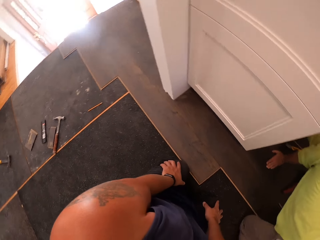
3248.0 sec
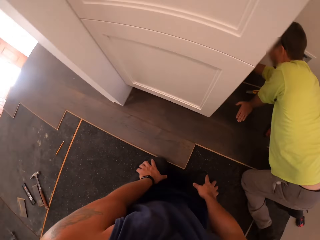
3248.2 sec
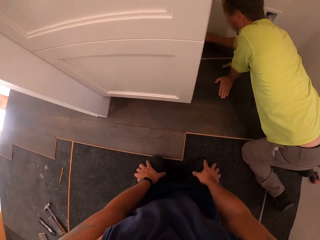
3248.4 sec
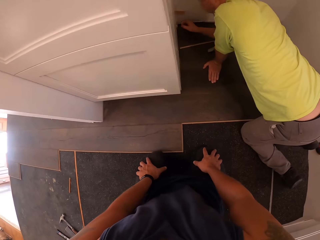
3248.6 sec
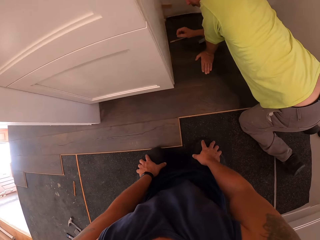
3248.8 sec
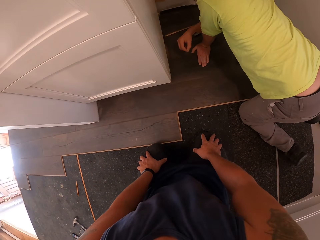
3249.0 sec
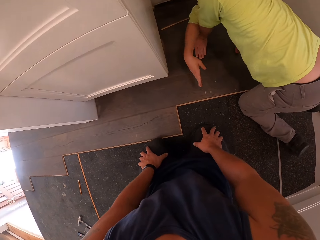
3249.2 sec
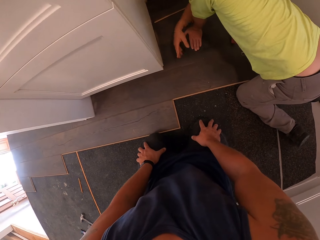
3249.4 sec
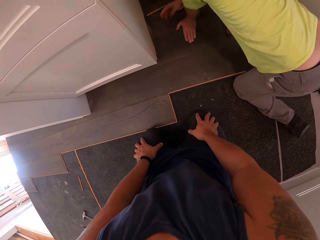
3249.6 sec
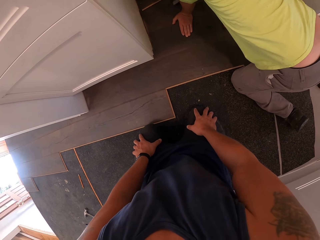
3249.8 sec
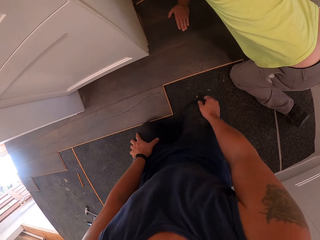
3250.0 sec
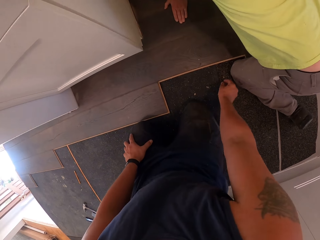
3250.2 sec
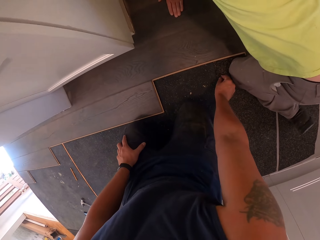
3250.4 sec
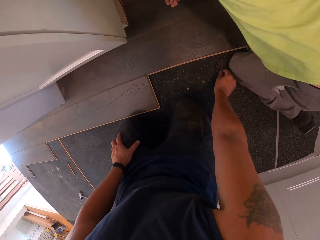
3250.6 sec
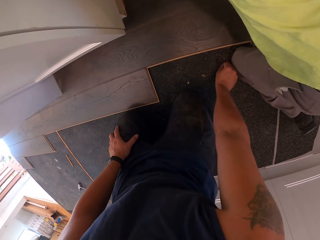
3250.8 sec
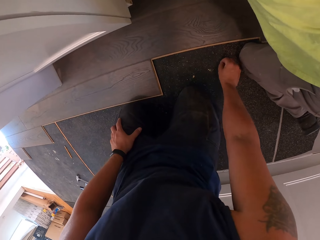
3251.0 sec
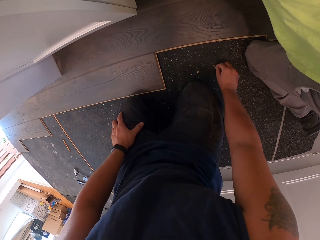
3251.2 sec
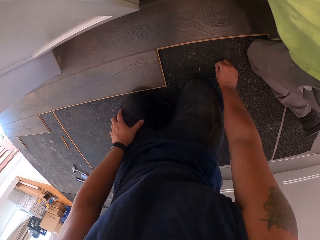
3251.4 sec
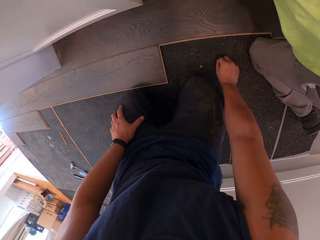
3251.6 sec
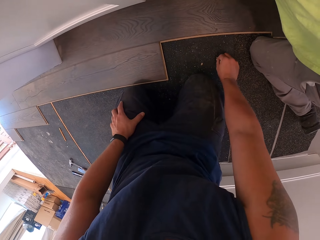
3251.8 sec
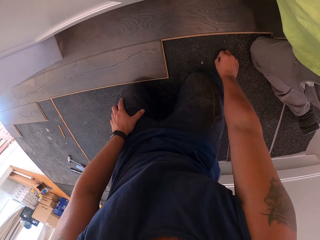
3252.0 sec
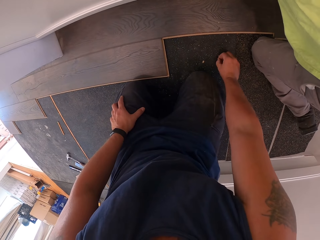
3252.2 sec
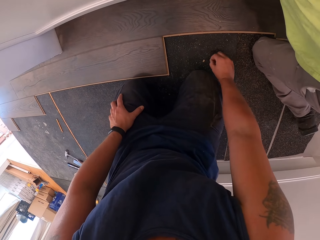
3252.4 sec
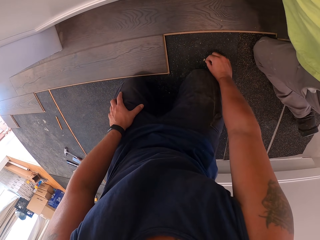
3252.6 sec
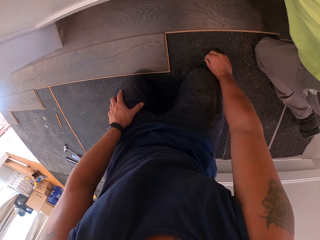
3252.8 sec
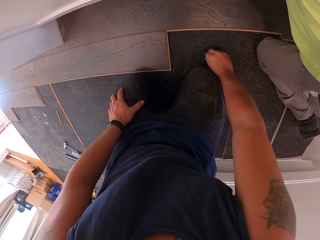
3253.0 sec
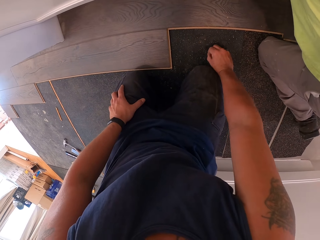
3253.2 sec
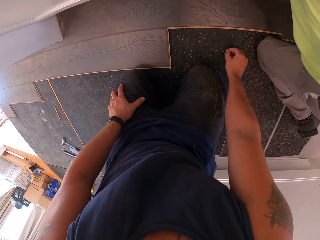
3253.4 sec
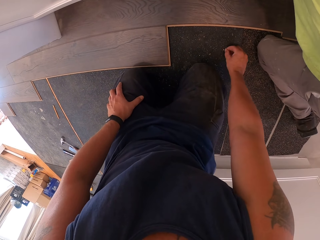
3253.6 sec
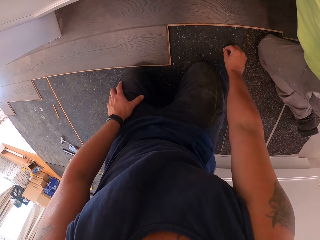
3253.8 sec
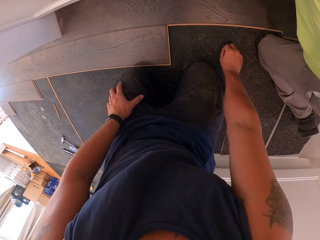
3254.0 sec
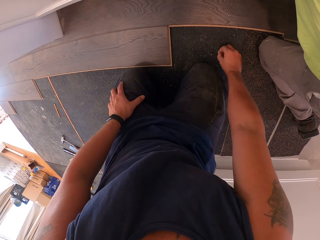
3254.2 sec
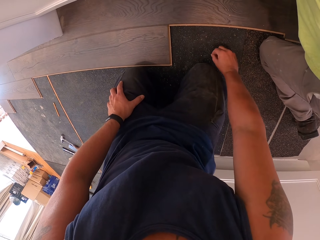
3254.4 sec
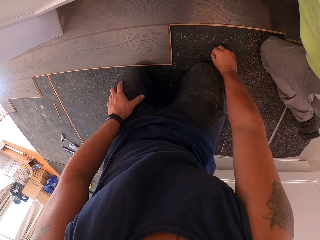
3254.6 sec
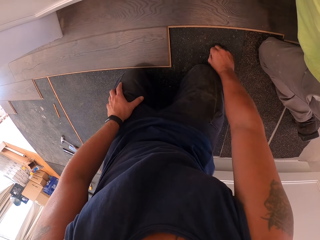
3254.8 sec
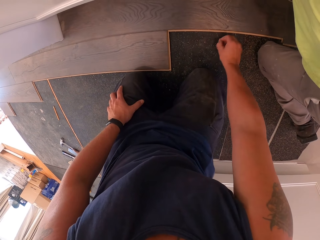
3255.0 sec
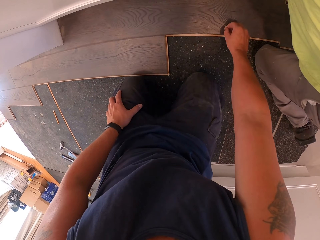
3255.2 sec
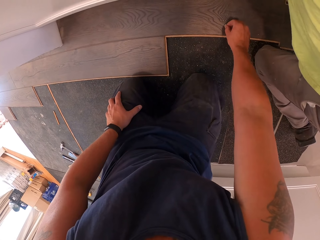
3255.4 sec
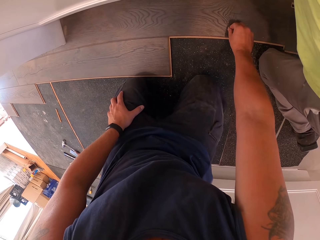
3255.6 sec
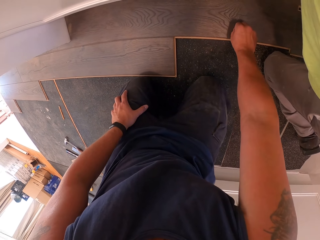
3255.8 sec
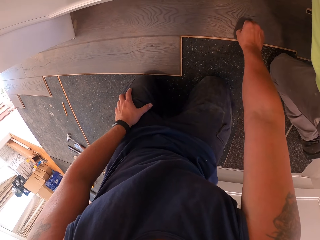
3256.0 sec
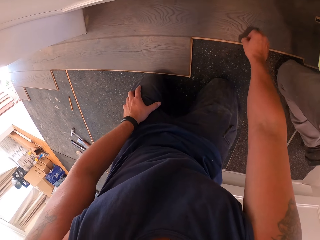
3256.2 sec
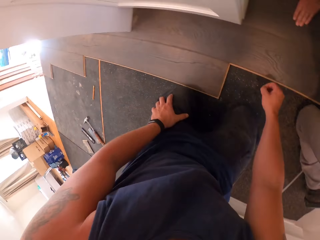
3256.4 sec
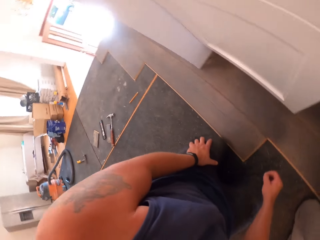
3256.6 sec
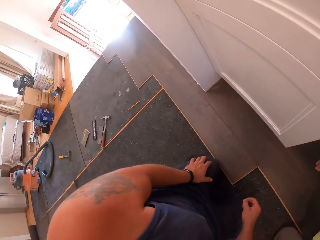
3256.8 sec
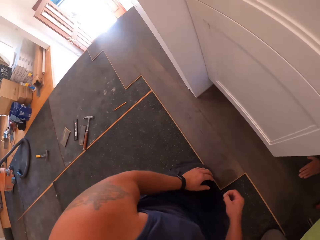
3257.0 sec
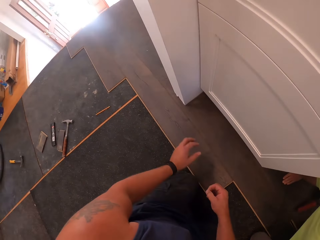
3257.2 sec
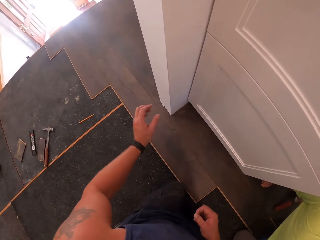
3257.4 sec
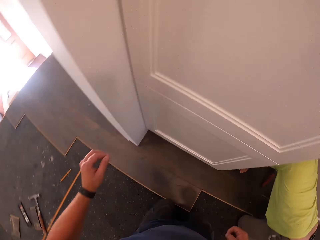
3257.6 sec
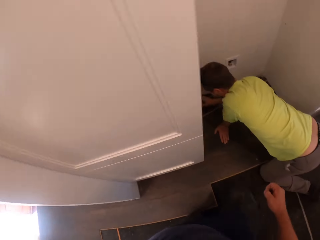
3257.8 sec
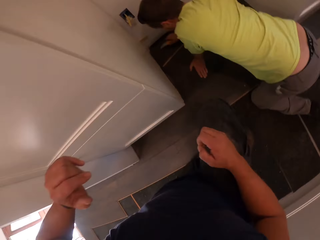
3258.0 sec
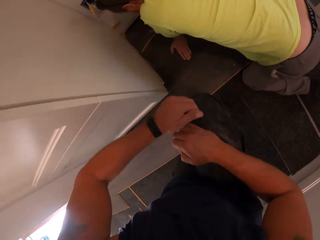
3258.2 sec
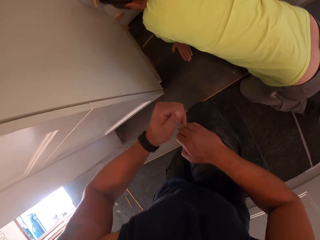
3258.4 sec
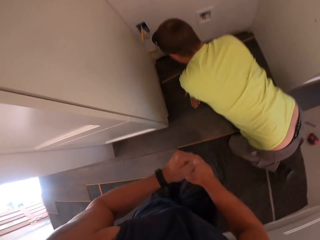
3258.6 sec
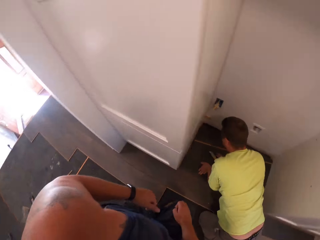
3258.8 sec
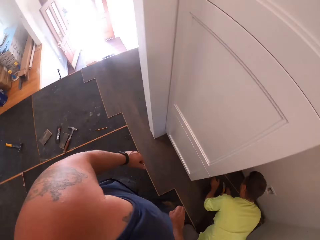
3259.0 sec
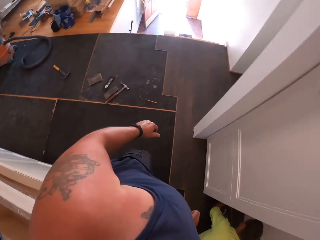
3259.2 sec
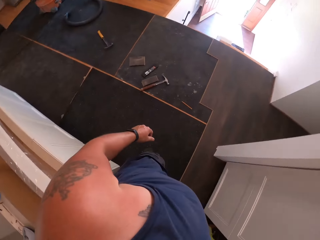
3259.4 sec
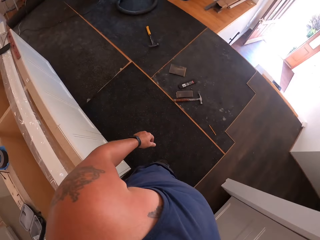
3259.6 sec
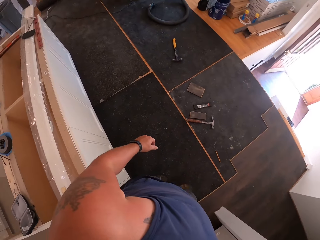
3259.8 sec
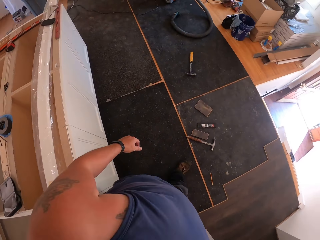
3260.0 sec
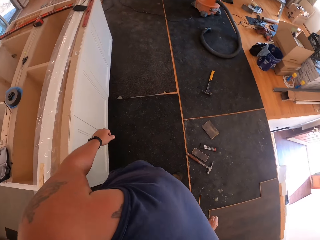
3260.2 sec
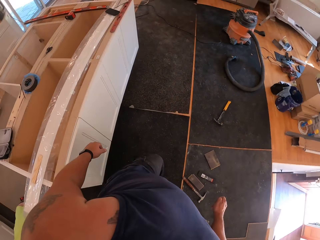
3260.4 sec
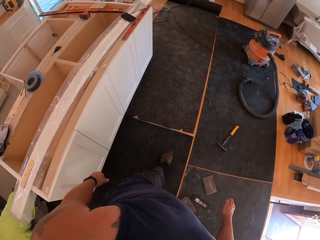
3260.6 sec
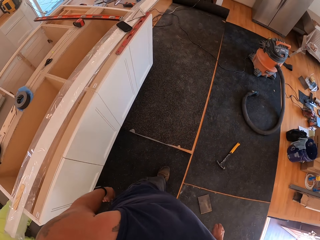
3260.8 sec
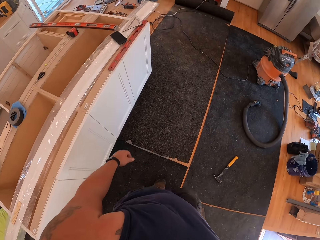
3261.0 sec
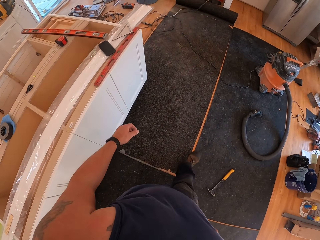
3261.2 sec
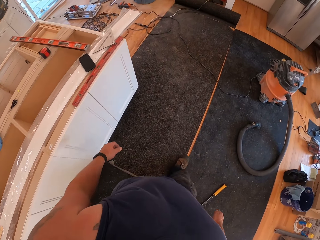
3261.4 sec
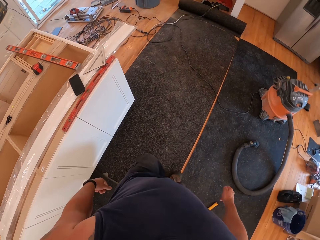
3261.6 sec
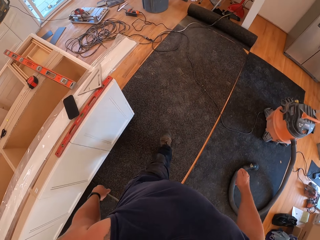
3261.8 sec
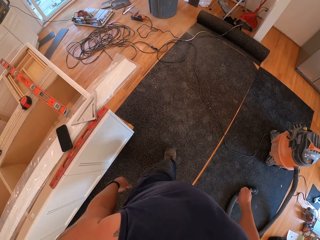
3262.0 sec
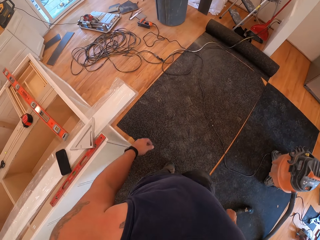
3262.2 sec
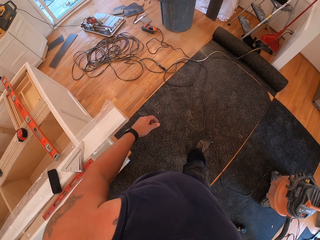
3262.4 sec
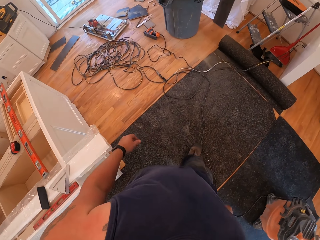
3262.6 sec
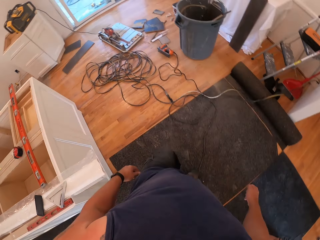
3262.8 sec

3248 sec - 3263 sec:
The camera wearer stares at the wooden floor. He picks dirt from the floor with his right hand. He stands up. He walks away from a worker in the room.

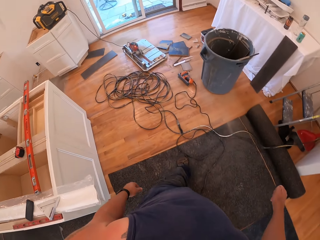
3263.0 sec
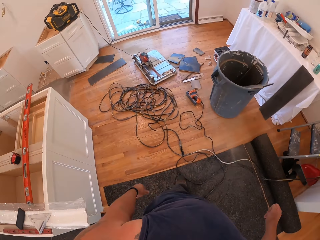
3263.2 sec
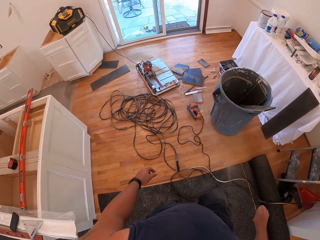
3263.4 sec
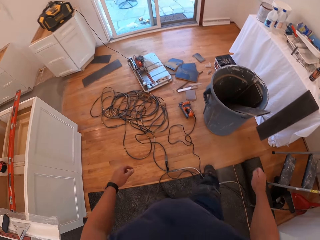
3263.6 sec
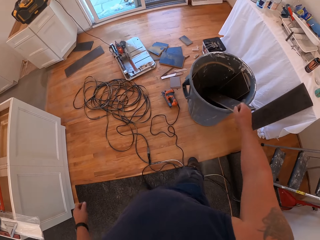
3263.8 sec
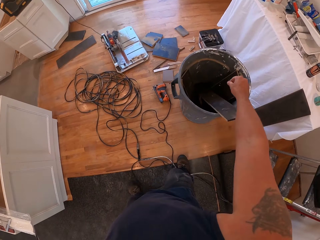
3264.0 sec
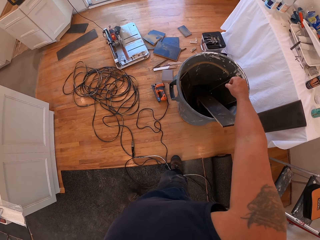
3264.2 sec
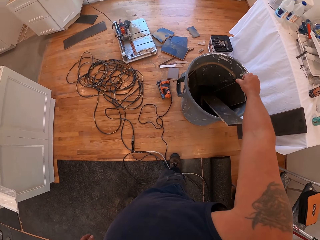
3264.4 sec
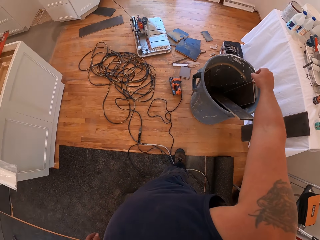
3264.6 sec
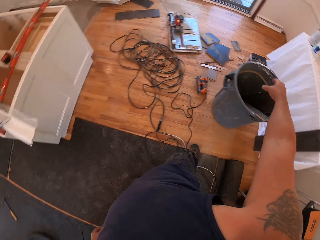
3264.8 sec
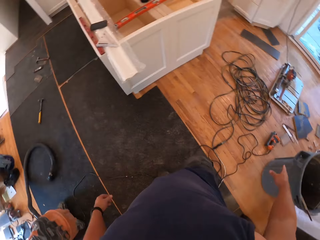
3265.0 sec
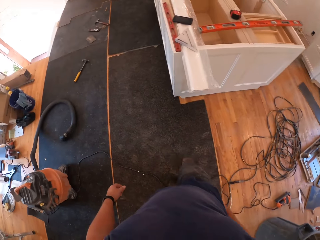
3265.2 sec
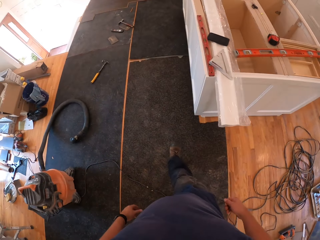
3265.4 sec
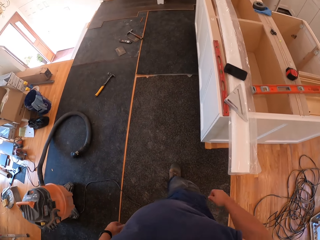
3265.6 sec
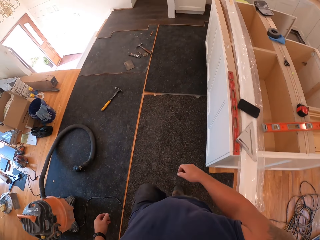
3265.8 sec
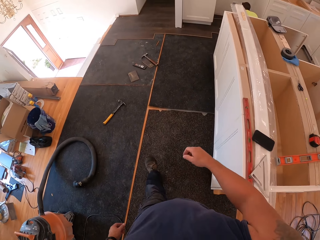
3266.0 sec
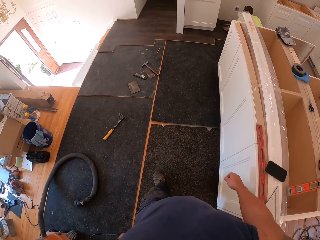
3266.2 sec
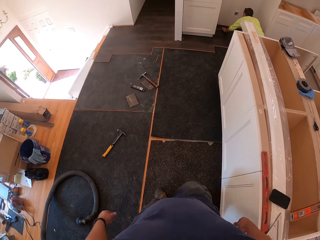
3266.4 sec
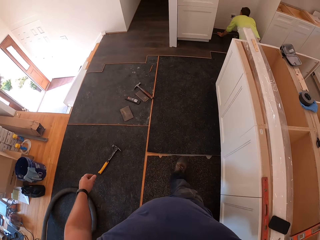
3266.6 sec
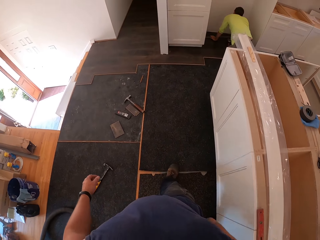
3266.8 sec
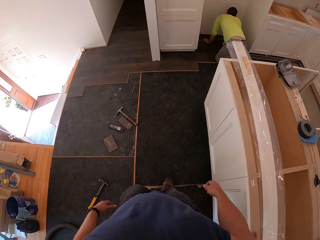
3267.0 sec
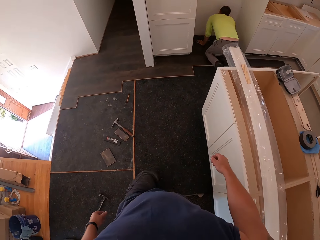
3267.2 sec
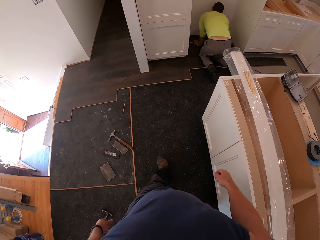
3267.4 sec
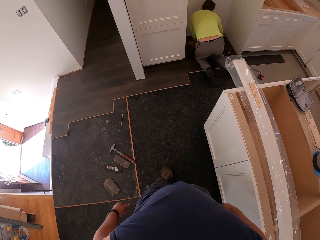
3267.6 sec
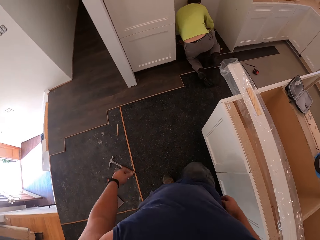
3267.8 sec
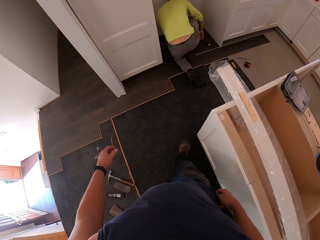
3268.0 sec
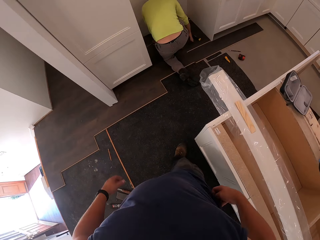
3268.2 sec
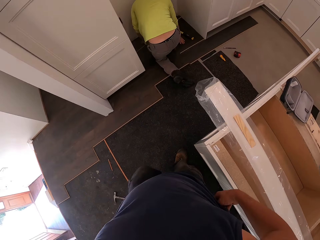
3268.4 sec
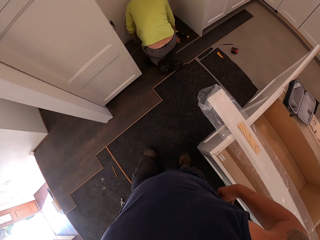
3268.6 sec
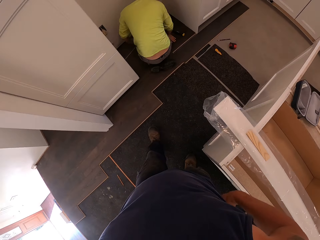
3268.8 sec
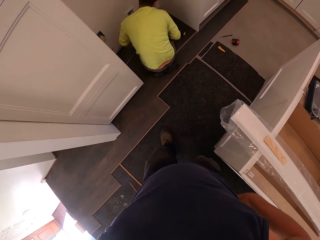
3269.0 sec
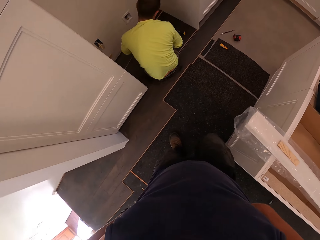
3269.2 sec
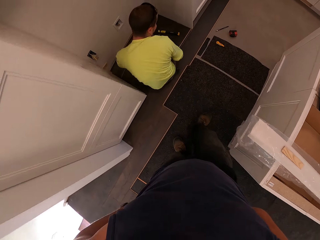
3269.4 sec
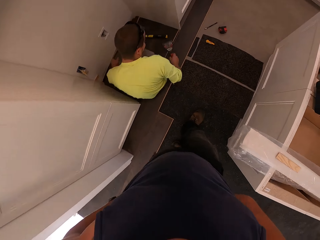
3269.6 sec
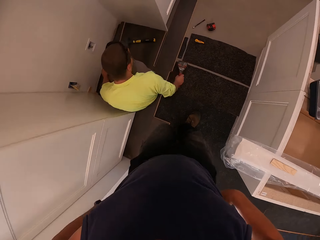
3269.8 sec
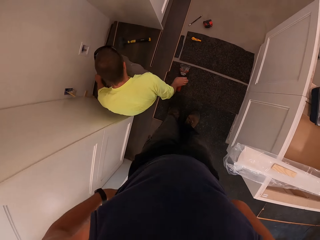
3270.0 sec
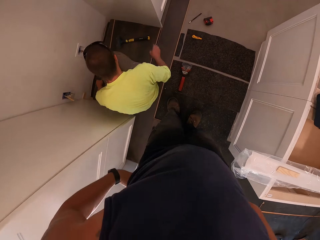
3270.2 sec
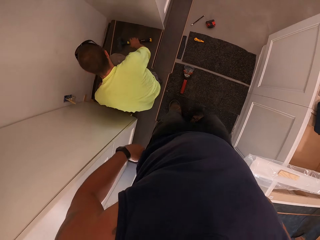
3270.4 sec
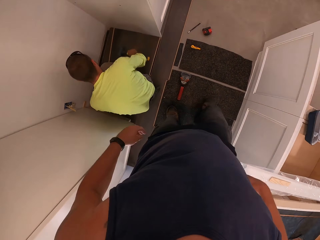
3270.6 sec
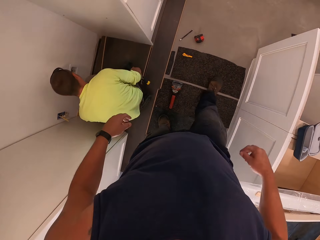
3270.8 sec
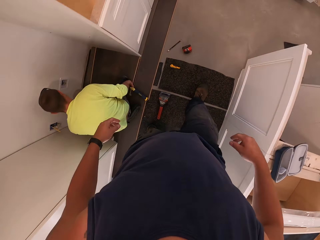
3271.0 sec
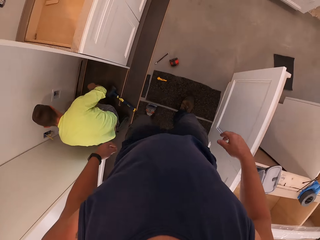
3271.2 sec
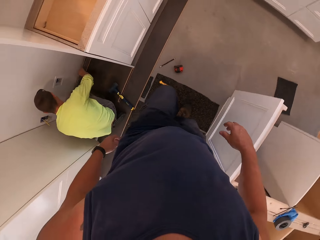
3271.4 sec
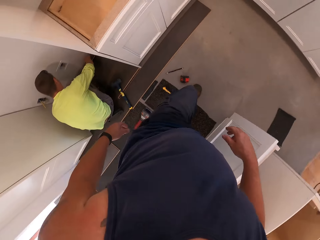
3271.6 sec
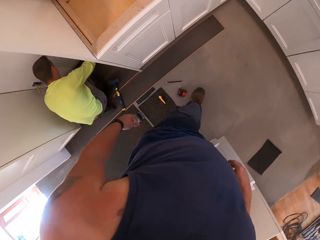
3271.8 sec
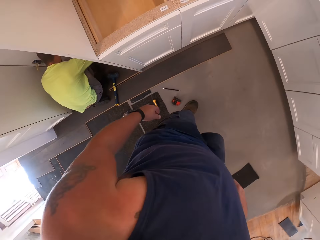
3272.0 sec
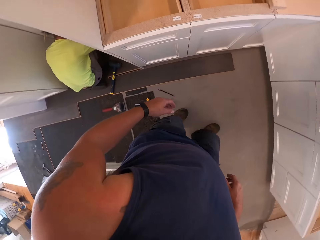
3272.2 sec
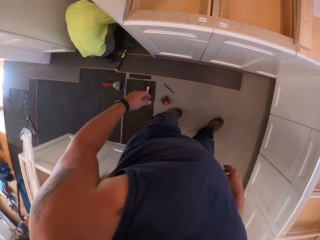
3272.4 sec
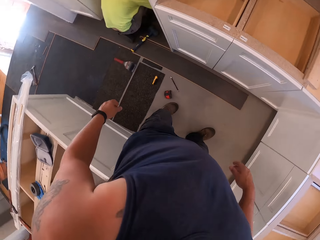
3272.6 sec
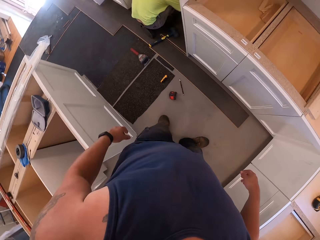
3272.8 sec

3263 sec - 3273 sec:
The camera wearer throws dirt in a drum with his right hand. He walks back toward a worker. The worker kneels down. The camera wearer walks in the room. The worker puts a brush on the floor and puts a hammer on the floor. The camera wearer walks in the room.
